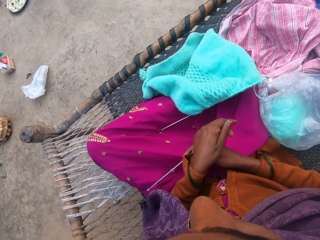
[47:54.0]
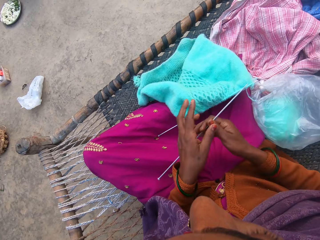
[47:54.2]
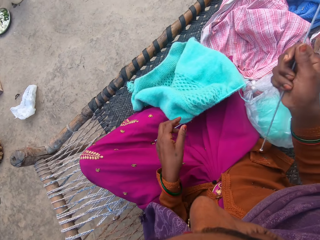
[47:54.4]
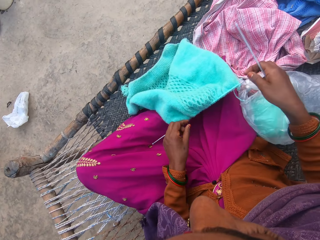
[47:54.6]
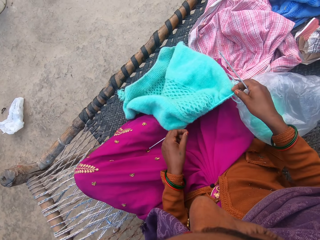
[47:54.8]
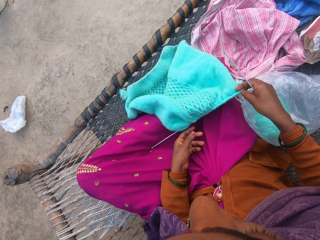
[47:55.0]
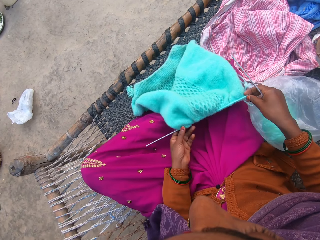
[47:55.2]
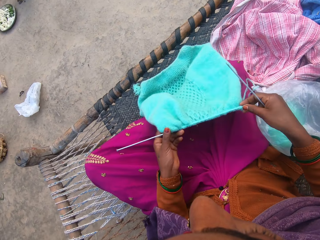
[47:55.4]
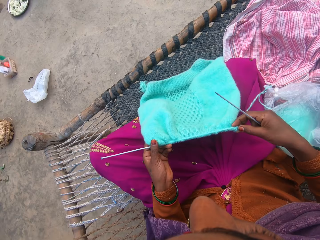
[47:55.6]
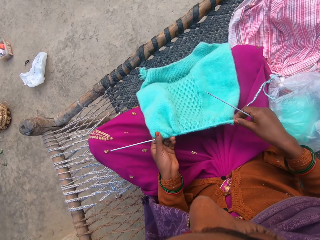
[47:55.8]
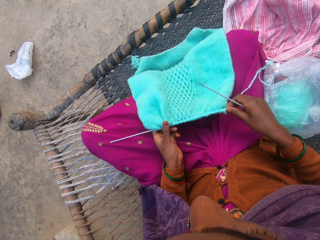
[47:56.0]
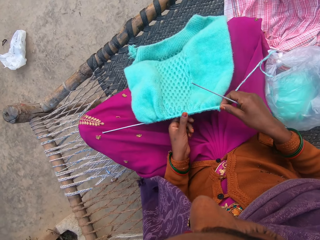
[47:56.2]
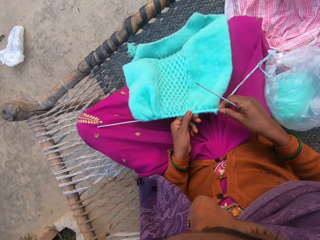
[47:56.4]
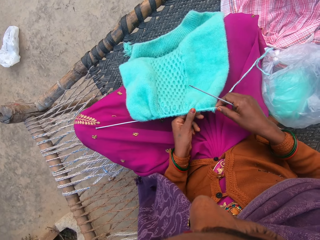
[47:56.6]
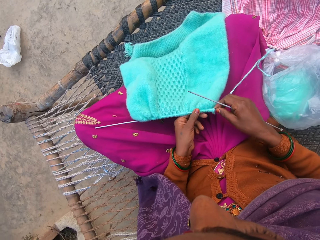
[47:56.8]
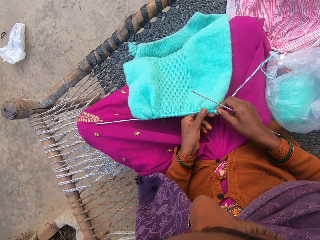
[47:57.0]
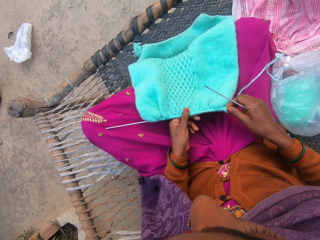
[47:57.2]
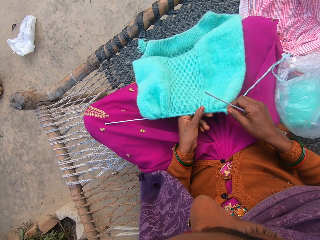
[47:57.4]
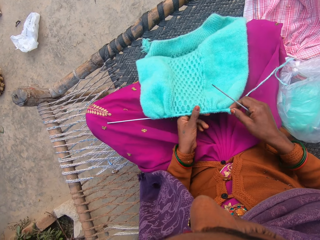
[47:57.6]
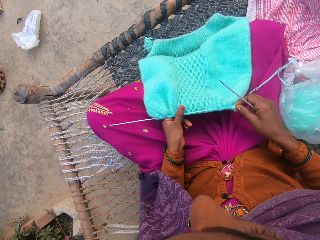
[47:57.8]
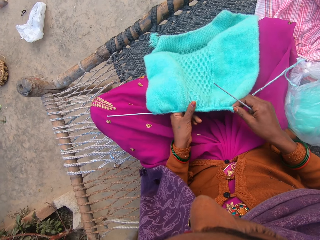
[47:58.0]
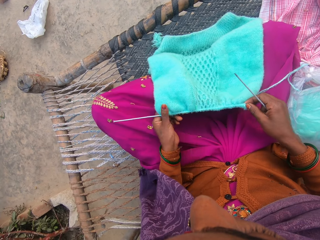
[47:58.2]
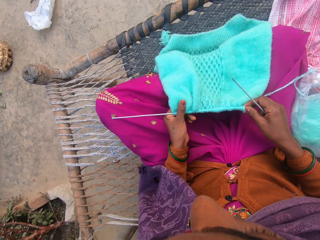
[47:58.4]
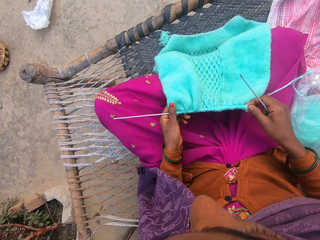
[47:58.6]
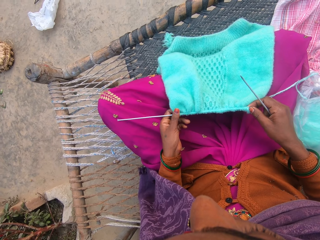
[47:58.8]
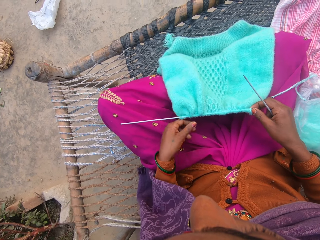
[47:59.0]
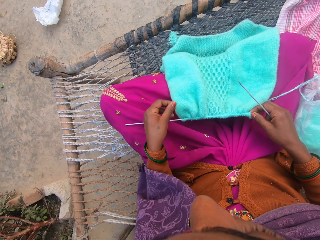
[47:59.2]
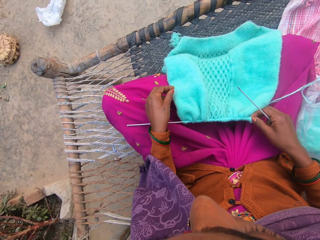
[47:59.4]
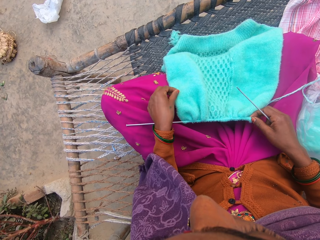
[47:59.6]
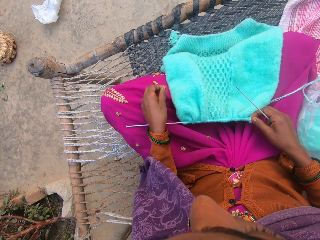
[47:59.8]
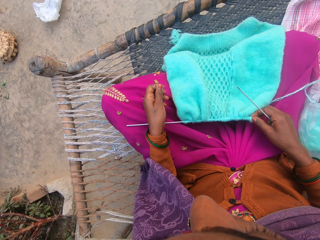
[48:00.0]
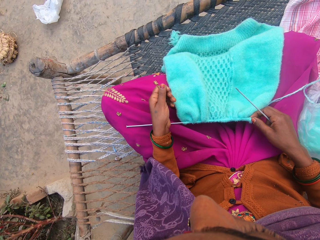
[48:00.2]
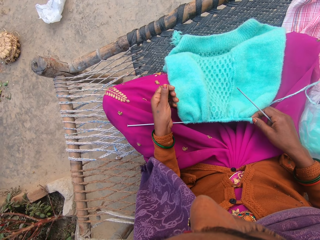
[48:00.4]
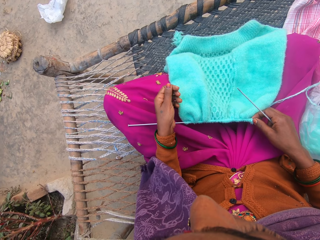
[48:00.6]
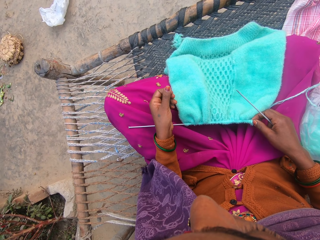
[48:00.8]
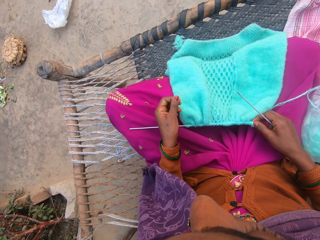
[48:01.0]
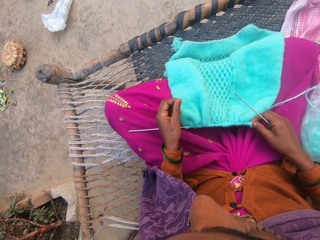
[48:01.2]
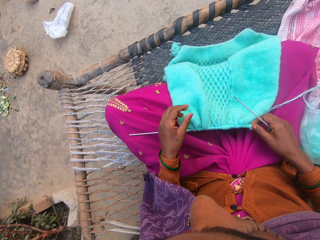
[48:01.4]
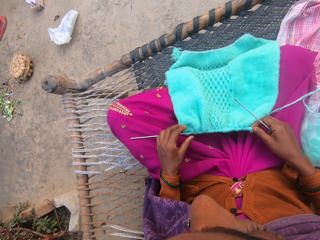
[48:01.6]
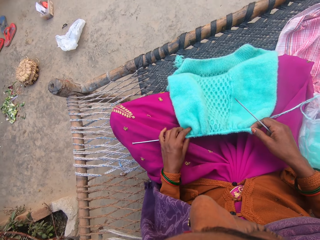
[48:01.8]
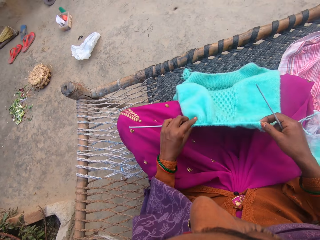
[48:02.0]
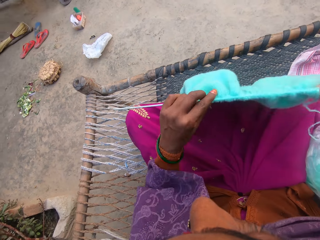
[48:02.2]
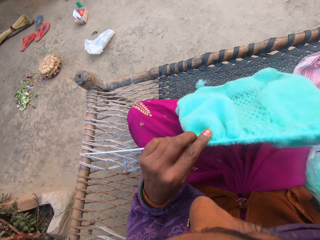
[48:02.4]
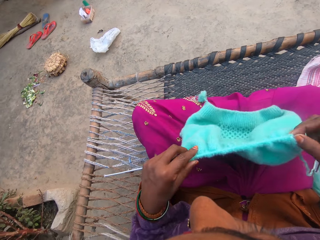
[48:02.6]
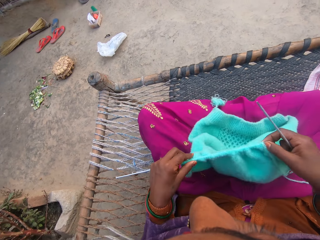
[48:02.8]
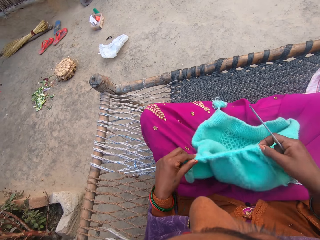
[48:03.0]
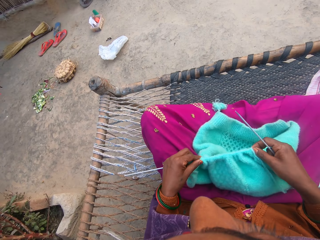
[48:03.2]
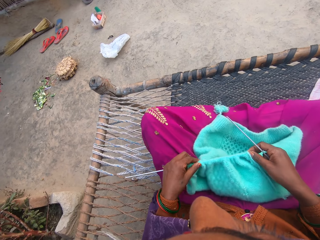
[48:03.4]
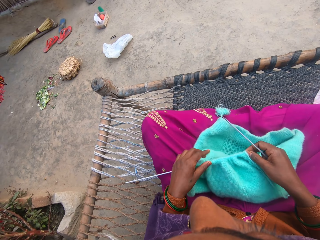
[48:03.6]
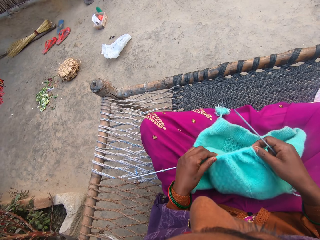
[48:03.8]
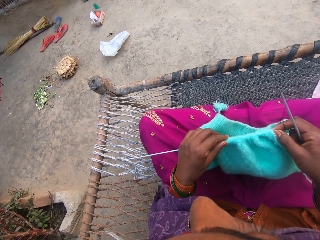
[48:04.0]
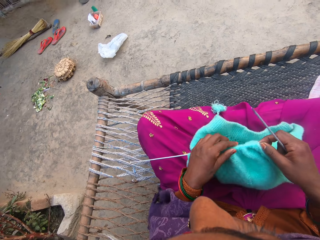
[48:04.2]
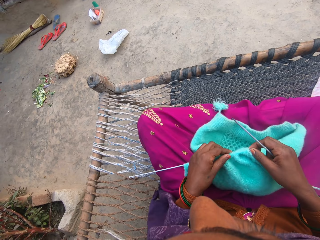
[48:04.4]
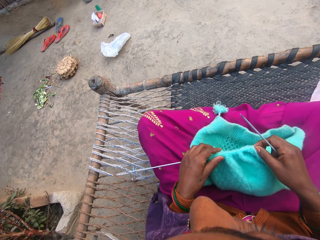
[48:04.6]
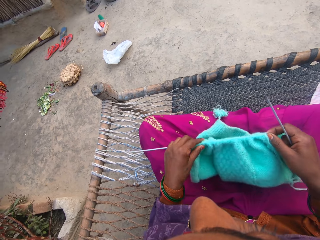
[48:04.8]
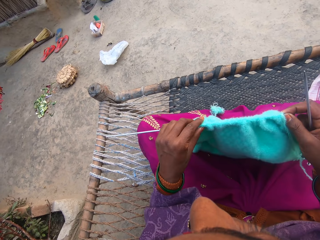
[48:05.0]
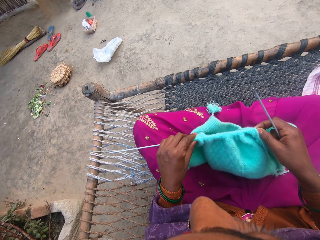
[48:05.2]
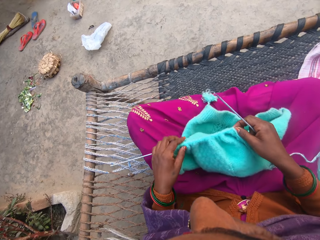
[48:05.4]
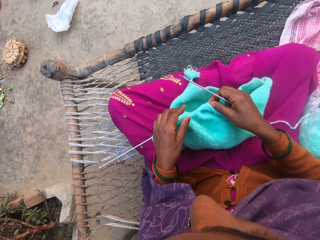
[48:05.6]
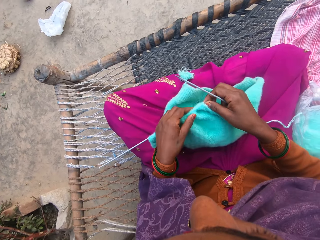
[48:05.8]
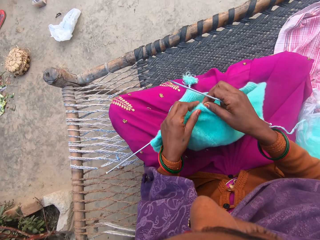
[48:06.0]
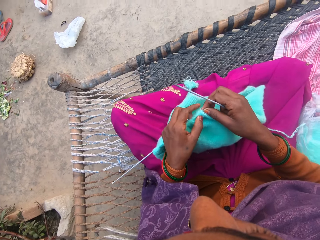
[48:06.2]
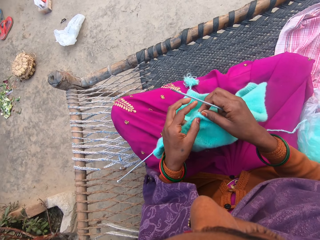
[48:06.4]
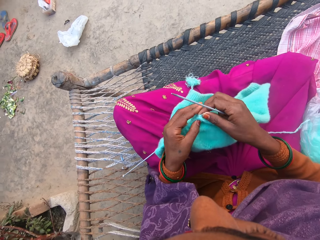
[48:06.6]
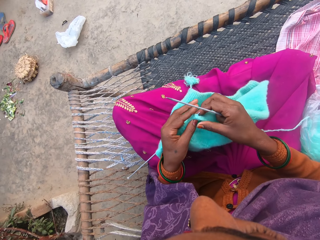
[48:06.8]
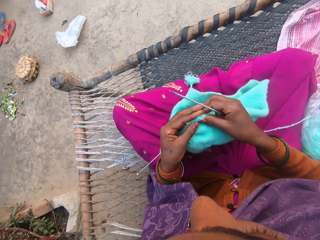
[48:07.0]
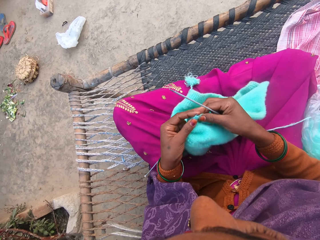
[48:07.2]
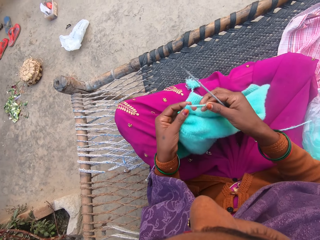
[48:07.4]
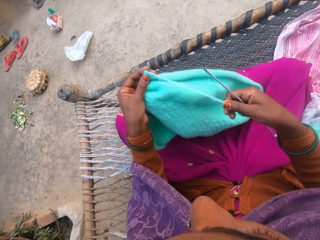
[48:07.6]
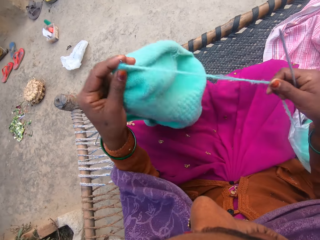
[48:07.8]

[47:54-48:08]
The camera wearer turns around the pieces of cloth. They pick the piece of cloth. They fix the piece of cloth. They remove something from the piece of cloth. They pick the piece of cloth. They look at the pieces of cloth.

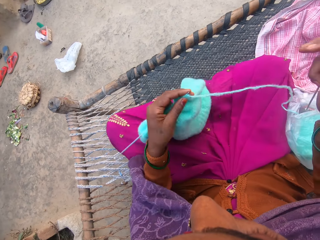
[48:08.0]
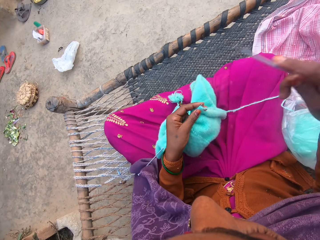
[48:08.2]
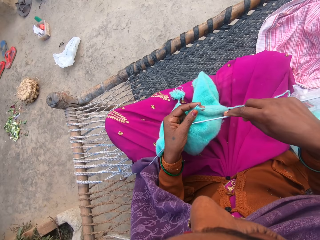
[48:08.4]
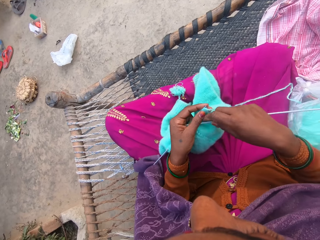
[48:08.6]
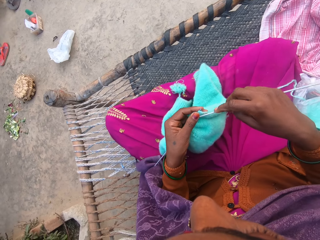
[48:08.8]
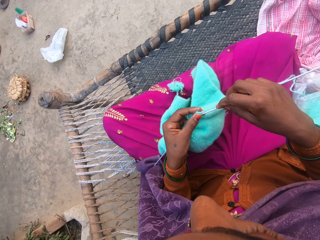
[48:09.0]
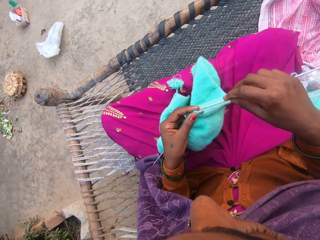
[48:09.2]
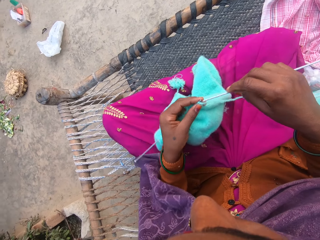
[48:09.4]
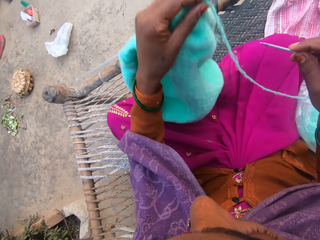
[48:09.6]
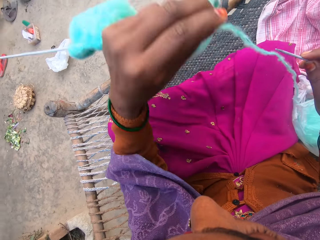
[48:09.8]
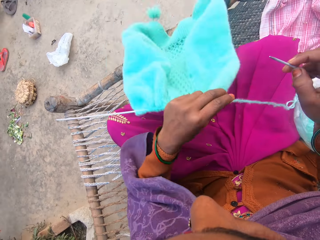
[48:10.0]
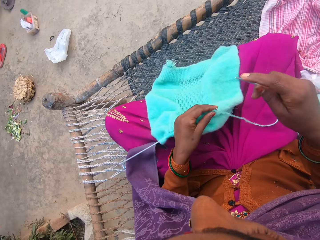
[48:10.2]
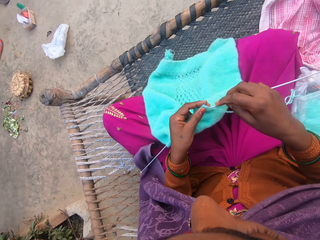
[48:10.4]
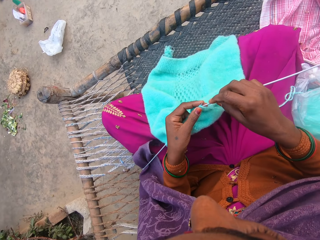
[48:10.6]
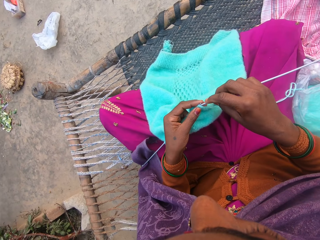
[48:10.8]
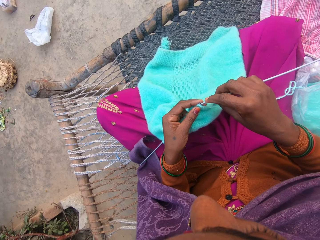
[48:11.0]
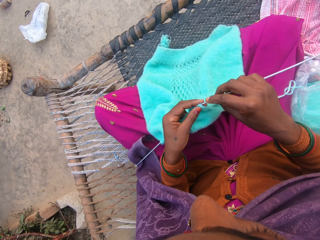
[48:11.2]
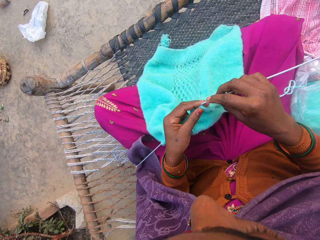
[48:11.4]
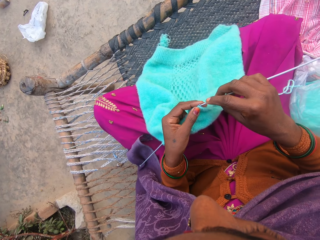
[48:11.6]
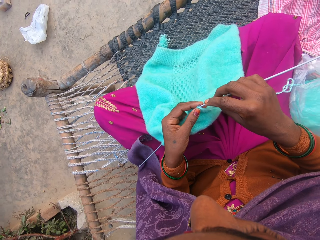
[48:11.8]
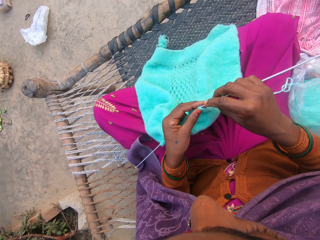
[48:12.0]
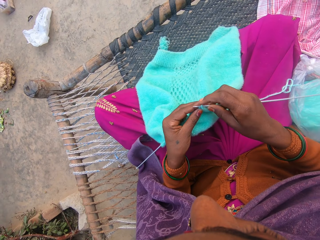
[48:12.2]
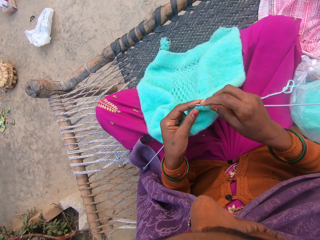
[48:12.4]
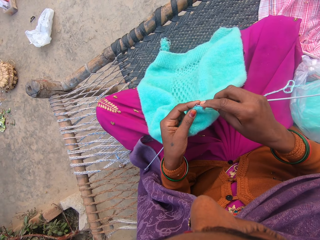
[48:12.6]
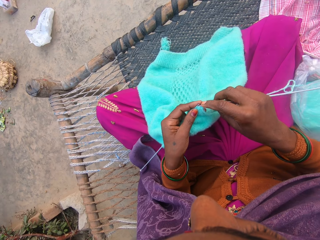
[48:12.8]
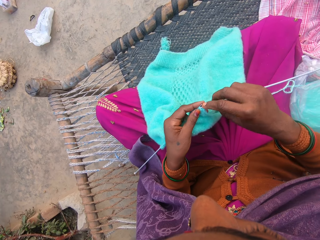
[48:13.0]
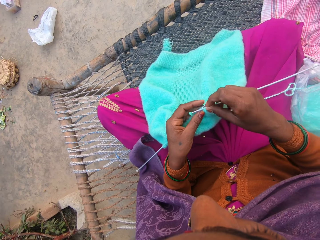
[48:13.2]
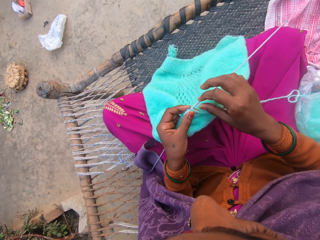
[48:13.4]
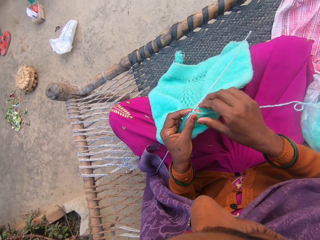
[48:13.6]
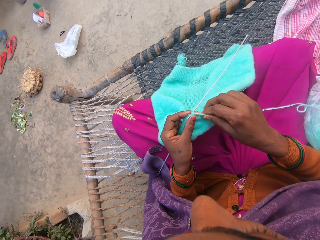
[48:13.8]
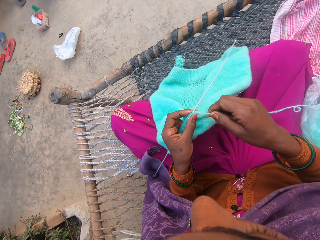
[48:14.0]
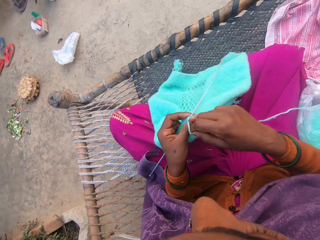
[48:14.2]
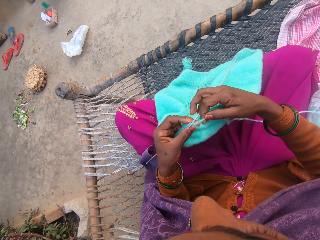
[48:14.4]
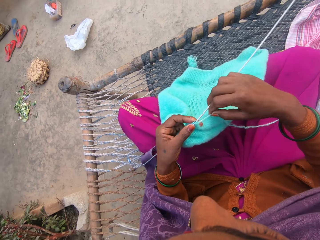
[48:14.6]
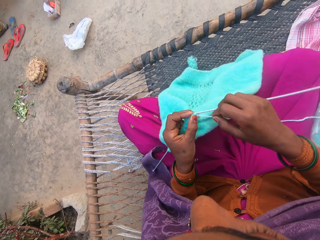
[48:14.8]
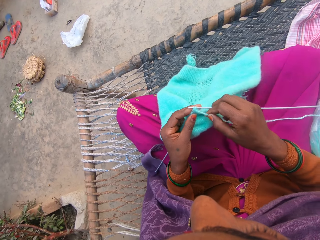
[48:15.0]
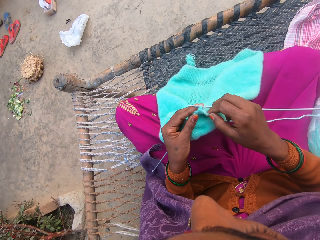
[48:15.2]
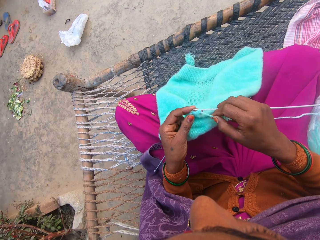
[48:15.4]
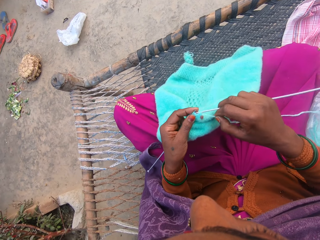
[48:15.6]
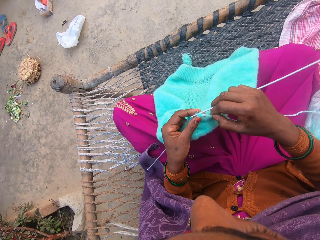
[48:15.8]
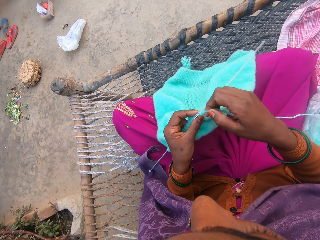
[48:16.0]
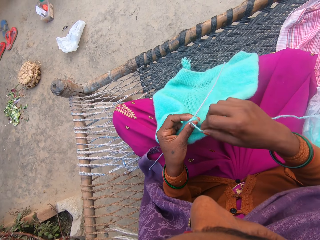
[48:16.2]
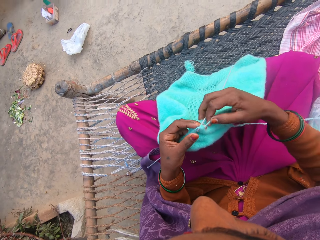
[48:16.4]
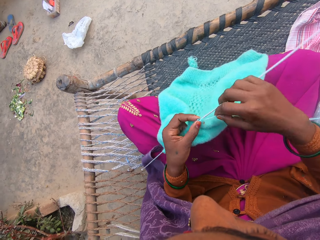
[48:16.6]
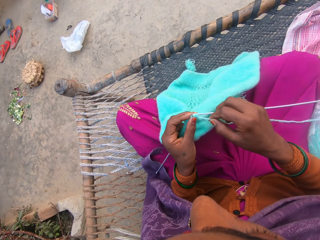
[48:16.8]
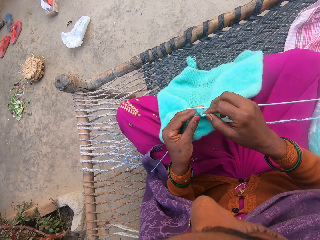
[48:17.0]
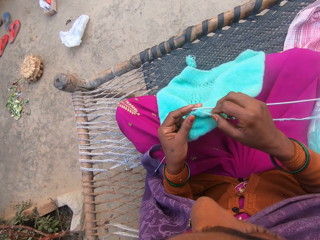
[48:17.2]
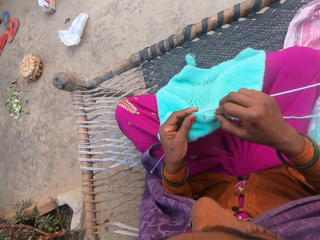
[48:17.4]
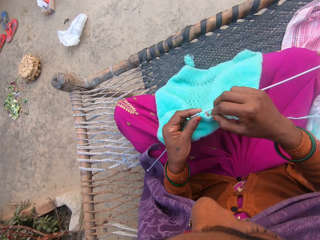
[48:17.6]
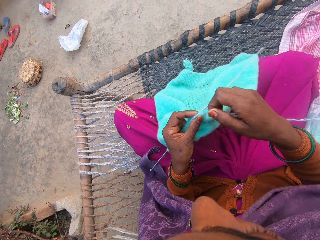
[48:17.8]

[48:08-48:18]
The camera wearer throws up the sewing pin. She knits the wool in her hands with the knitting needles. She sews the pieces of cloth.
